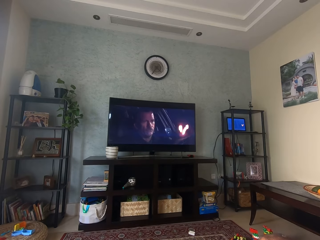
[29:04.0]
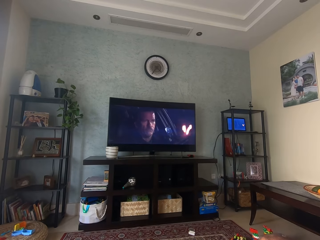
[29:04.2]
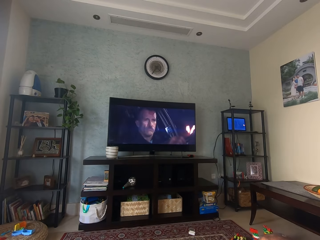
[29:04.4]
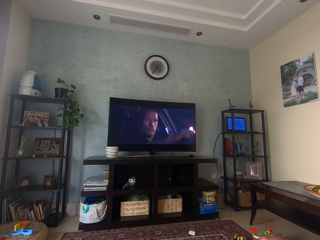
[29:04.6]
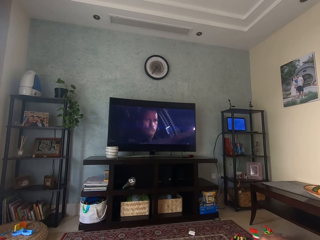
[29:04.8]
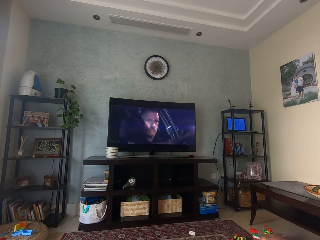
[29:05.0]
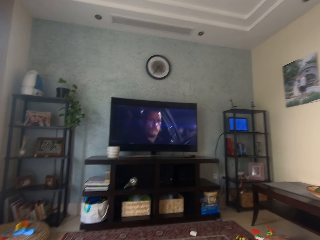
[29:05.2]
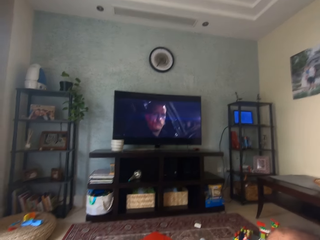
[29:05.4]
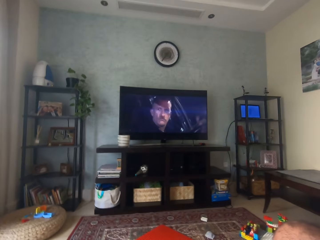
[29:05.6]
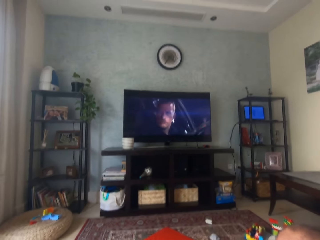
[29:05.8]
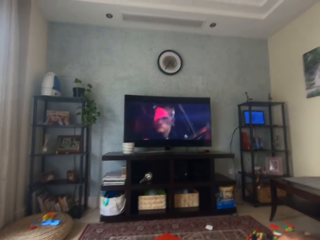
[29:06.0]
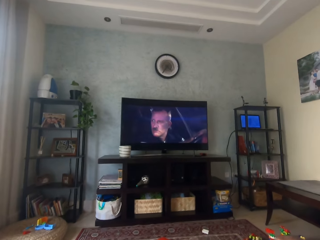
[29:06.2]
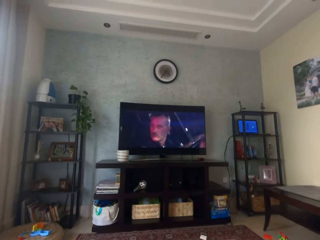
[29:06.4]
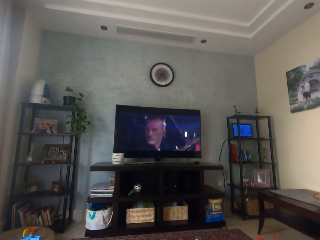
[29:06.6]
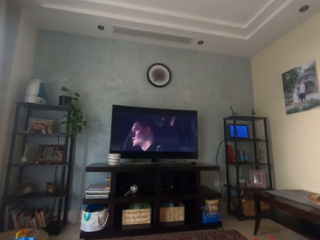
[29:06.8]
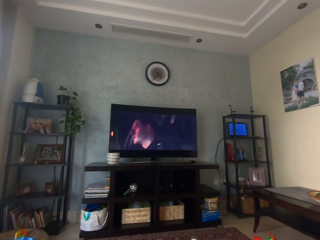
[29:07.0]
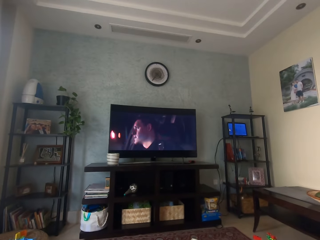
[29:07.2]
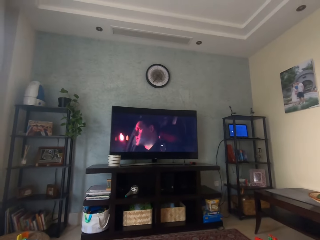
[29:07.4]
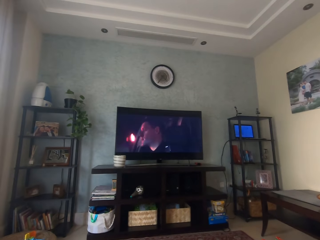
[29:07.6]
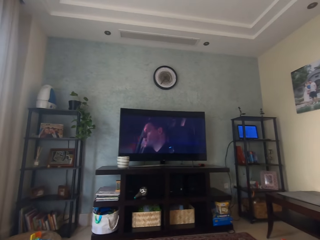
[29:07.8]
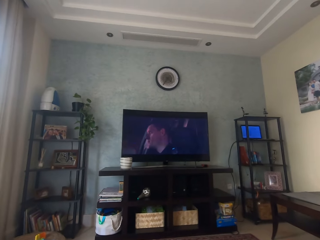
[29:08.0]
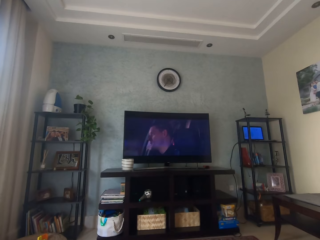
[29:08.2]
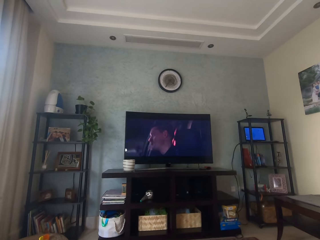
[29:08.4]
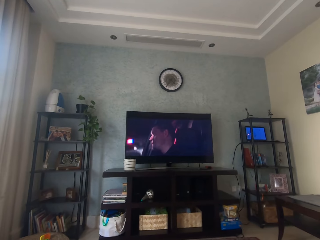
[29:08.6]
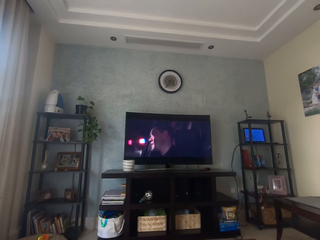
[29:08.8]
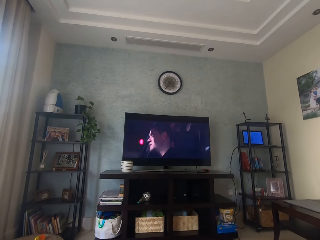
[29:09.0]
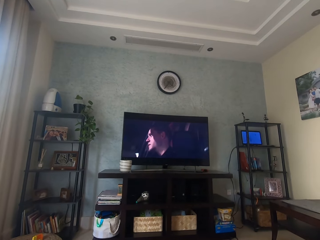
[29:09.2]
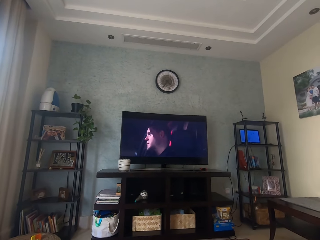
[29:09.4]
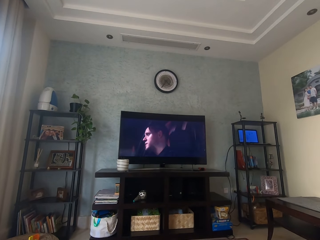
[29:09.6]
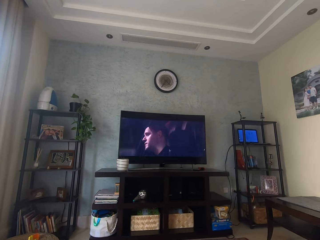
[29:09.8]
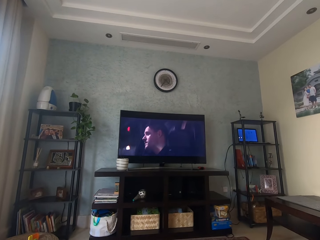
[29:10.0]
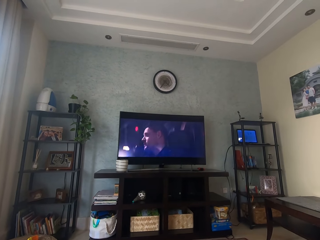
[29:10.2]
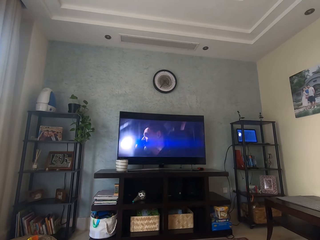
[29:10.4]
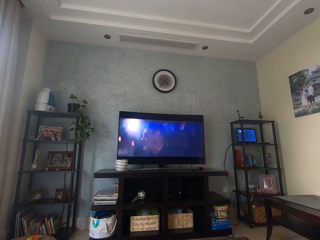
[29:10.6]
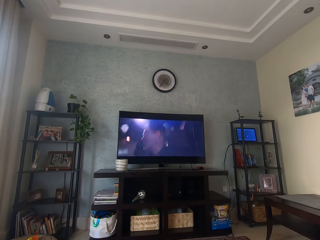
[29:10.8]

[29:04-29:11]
The camera wearer moves the right hand. They watch television.

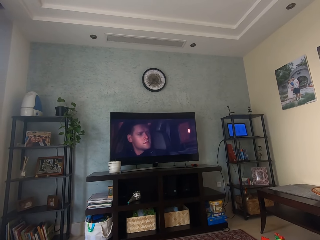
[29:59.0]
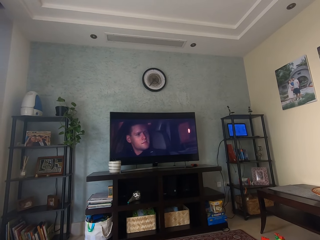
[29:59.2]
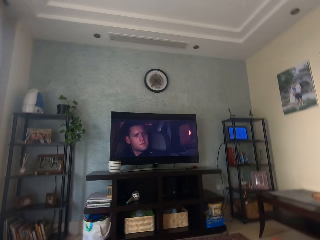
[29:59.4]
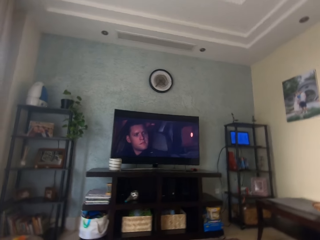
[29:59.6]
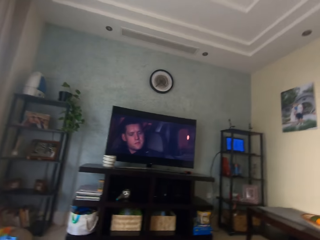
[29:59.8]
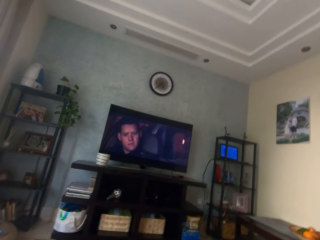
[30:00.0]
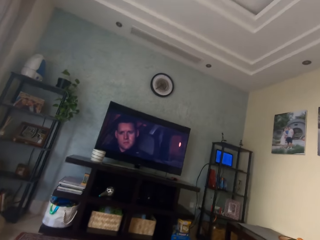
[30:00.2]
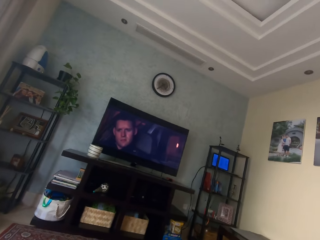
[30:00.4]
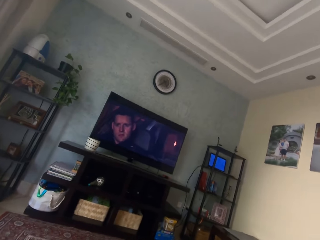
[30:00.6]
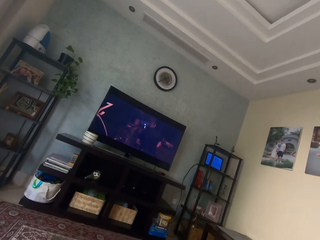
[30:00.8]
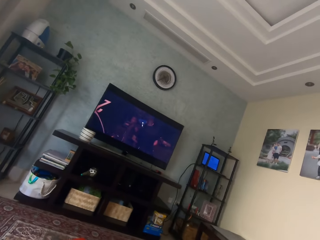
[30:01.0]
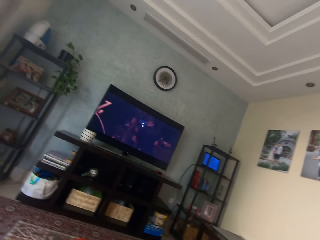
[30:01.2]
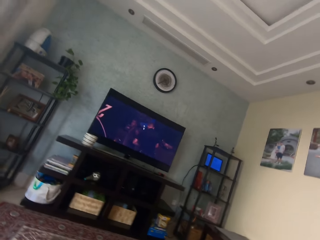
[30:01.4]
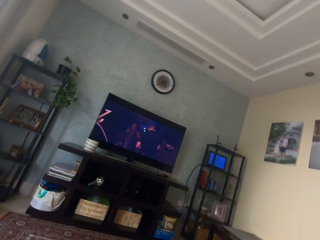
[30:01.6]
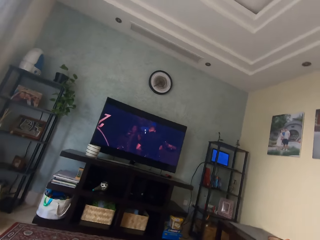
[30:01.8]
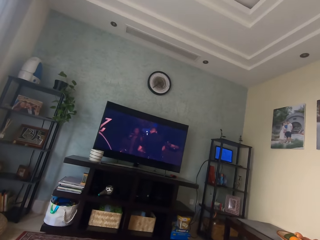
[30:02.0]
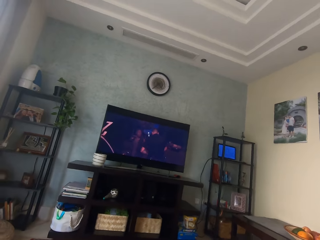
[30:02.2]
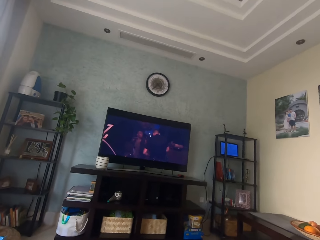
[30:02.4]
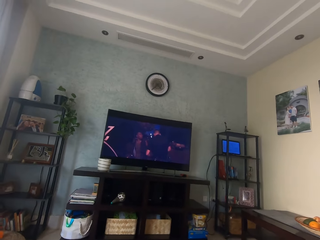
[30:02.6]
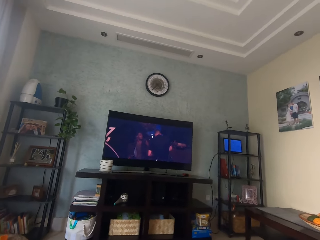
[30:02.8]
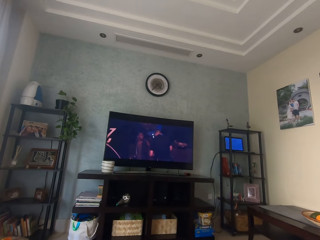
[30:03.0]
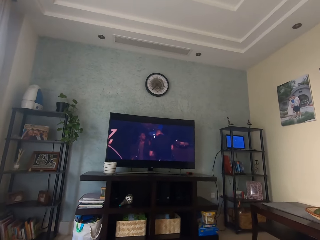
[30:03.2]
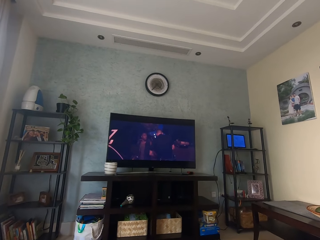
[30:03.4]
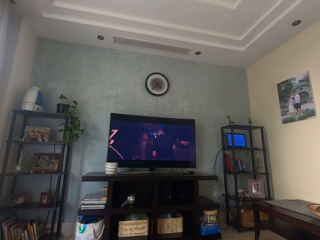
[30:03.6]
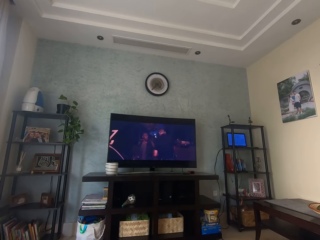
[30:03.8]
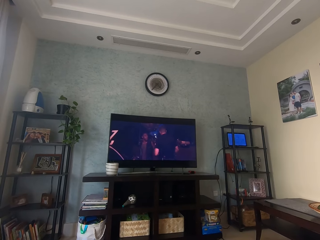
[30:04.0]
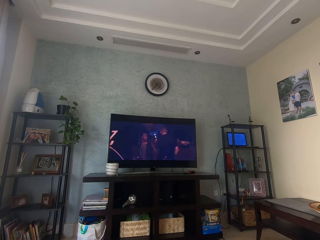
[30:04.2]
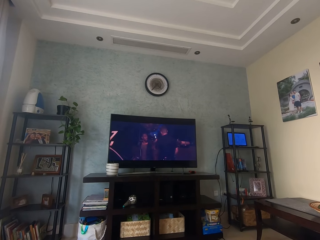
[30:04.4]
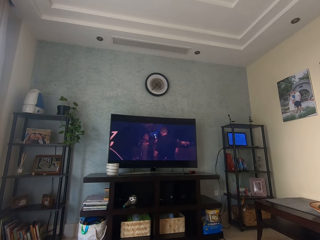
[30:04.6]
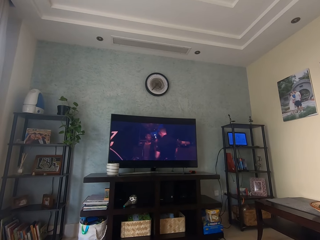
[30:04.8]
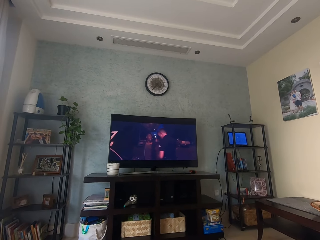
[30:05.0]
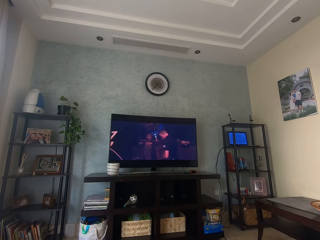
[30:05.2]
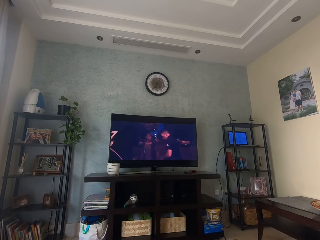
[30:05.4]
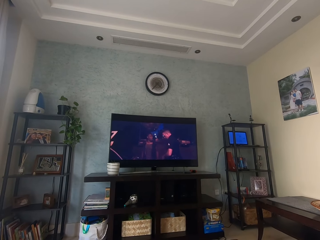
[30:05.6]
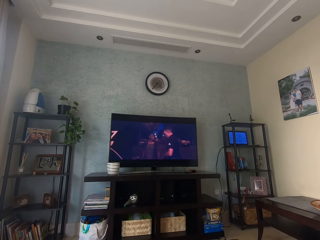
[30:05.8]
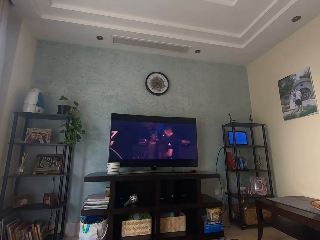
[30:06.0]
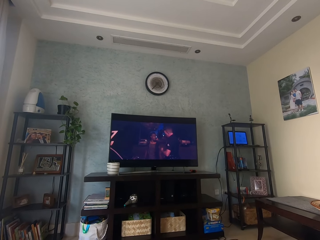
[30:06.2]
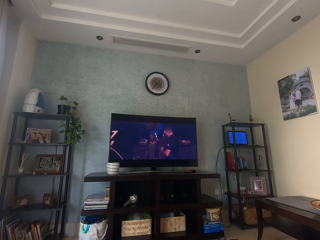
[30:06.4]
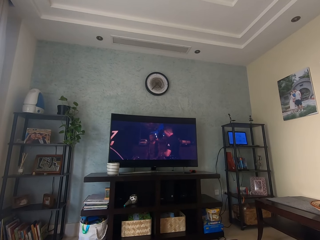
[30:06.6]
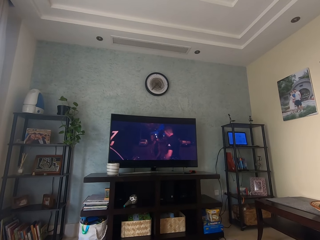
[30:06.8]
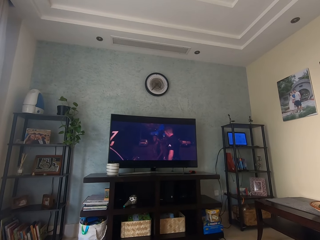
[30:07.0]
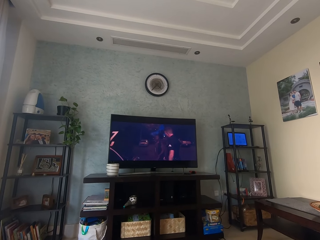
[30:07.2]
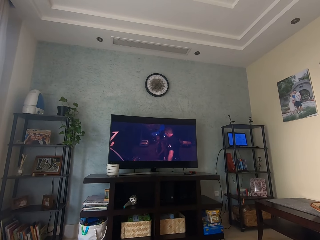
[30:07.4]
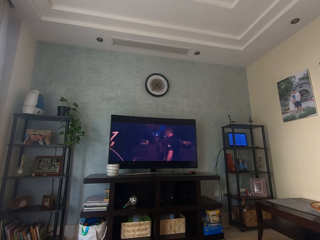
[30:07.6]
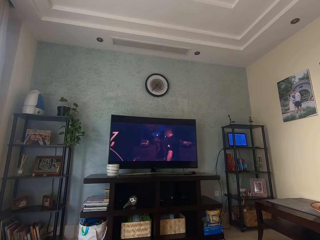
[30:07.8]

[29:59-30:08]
The camera wearer looks around. They watch television.

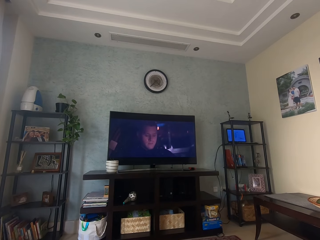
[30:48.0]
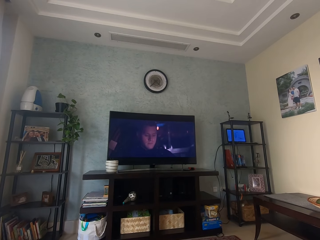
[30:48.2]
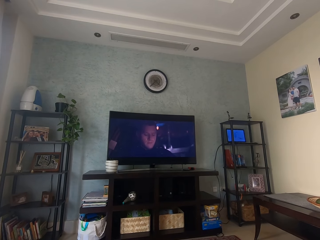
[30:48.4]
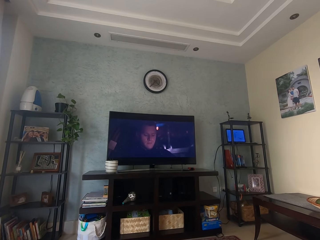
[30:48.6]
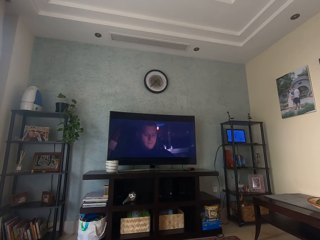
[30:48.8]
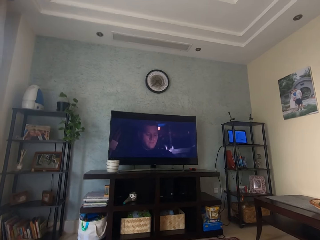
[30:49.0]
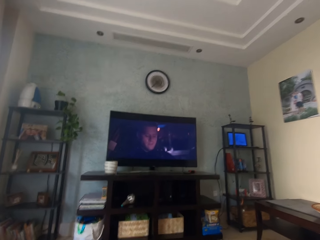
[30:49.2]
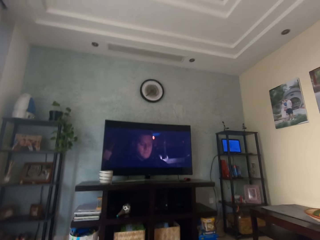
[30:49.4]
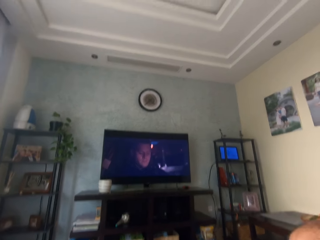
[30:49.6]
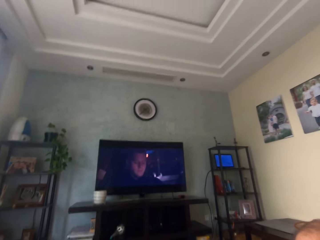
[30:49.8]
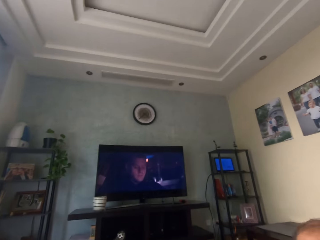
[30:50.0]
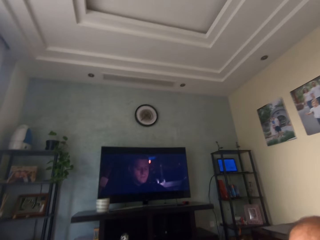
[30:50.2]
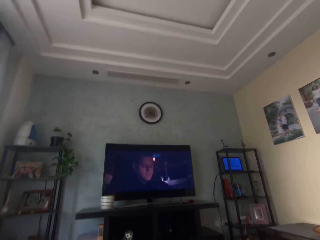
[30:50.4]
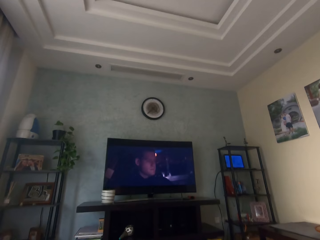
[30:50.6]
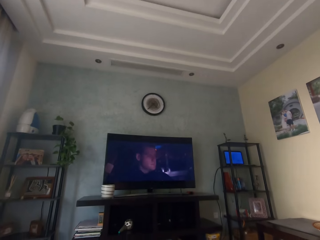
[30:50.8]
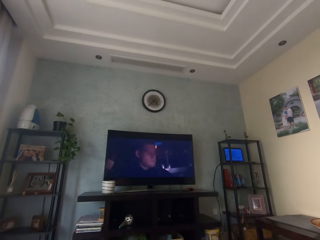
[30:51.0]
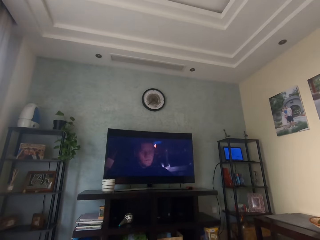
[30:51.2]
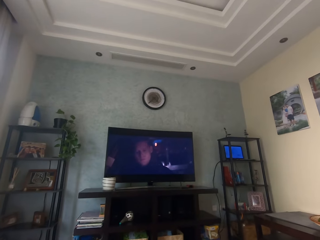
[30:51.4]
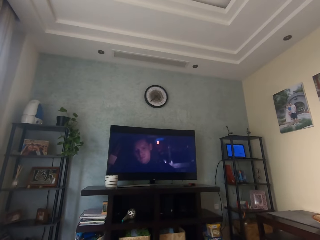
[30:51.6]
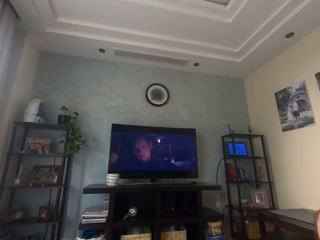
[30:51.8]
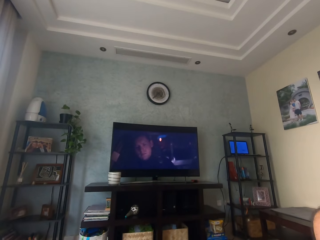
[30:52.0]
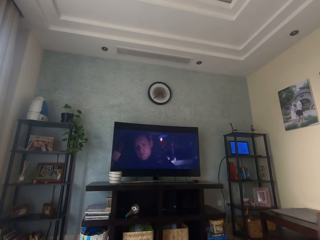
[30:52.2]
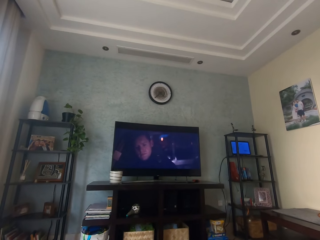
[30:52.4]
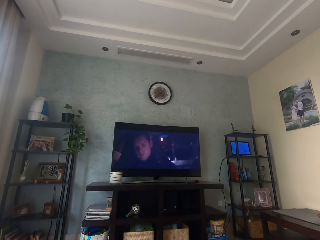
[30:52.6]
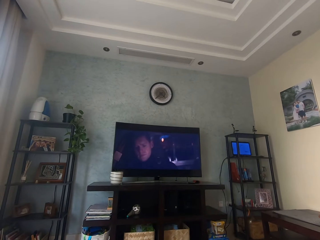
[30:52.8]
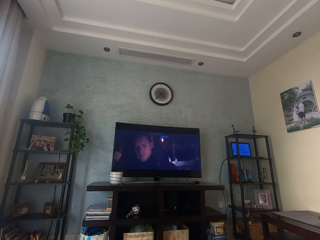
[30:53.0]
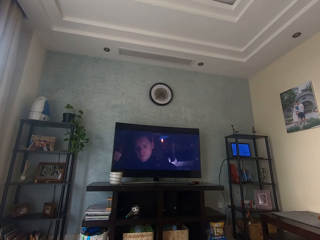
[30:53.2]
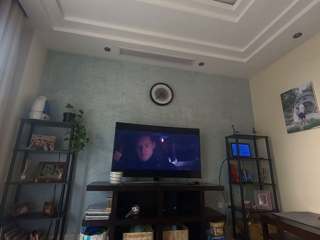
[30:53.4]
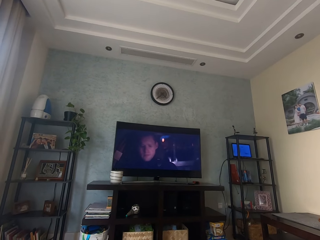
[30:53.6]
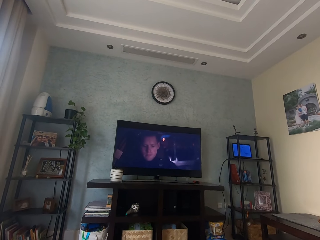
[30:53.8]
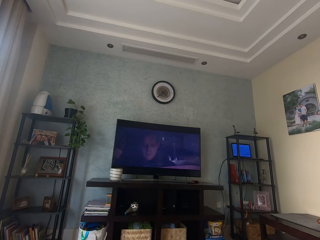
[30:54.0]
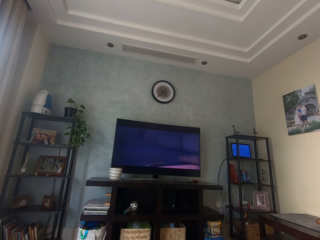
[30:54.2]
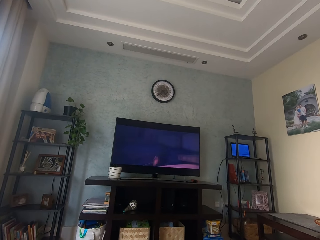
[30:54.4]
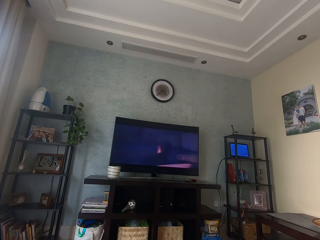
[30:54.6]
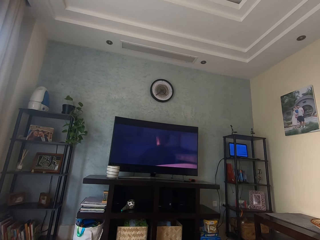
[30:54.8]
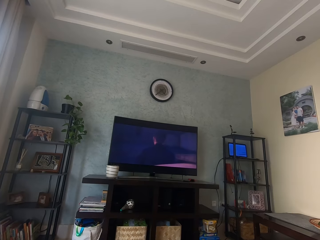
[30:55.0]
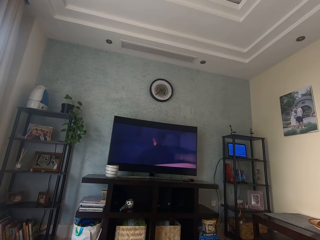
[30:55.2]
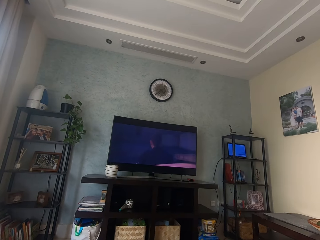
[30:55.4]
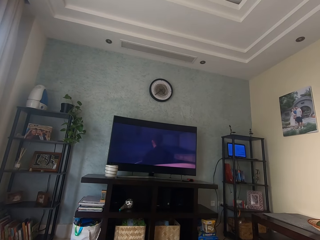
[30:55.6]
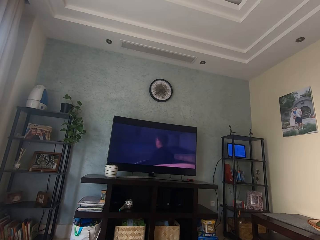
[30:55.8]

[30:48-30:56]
The camera wearer lifts the right hand. They watch television.
